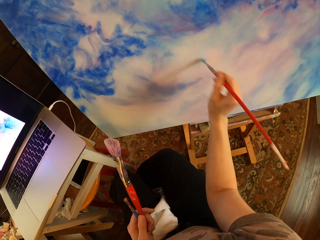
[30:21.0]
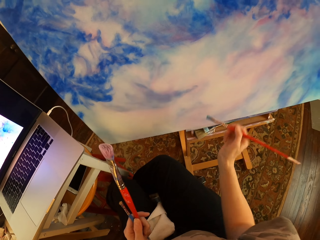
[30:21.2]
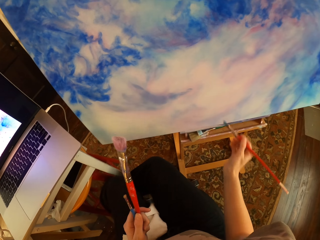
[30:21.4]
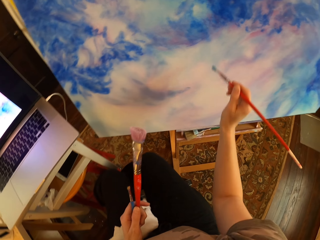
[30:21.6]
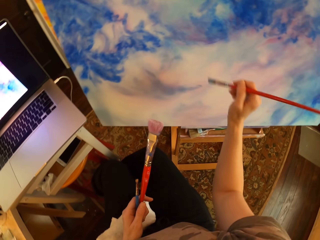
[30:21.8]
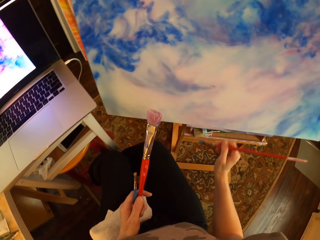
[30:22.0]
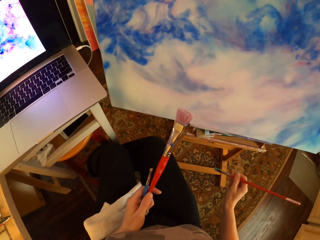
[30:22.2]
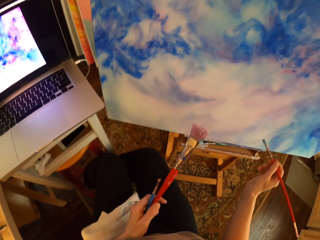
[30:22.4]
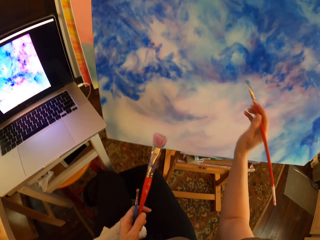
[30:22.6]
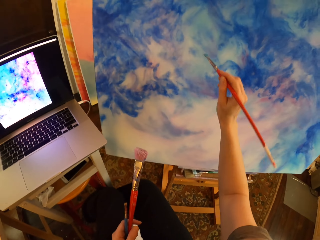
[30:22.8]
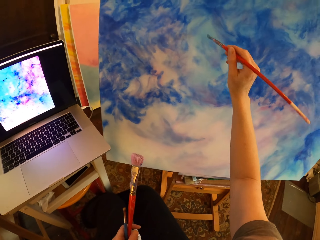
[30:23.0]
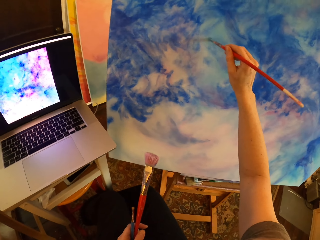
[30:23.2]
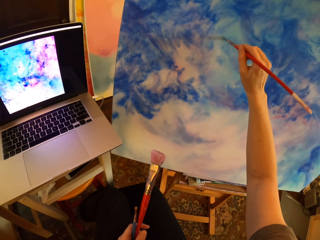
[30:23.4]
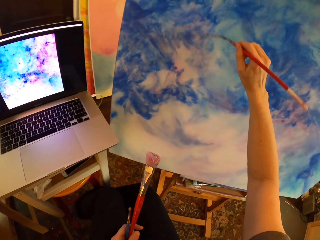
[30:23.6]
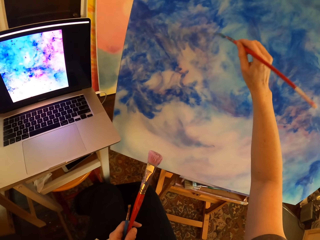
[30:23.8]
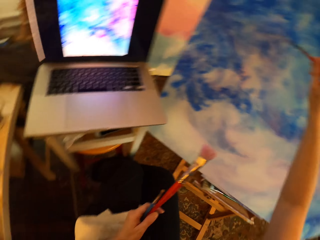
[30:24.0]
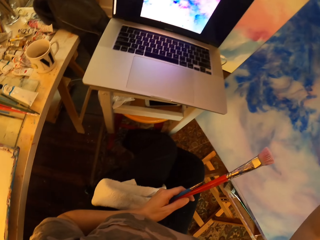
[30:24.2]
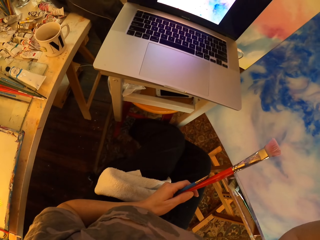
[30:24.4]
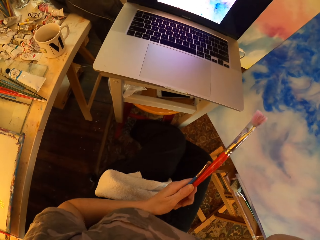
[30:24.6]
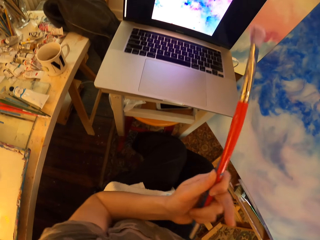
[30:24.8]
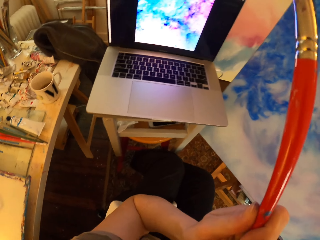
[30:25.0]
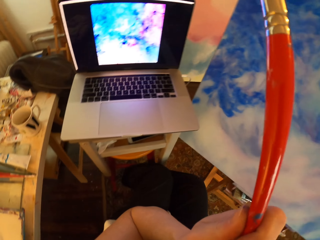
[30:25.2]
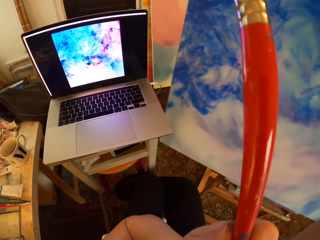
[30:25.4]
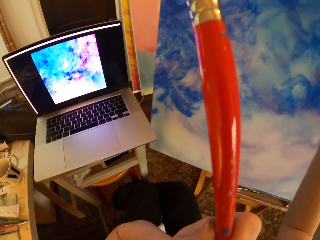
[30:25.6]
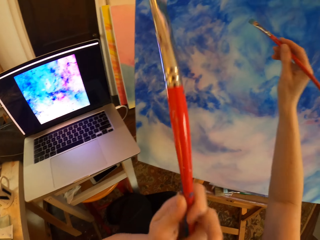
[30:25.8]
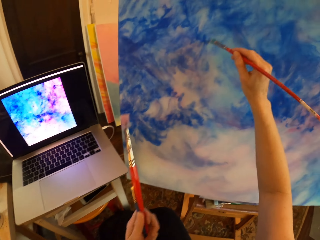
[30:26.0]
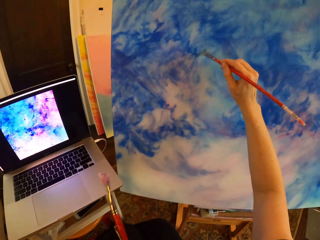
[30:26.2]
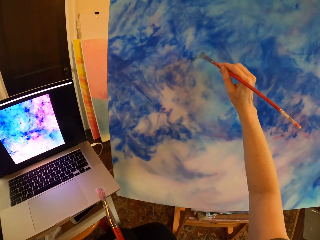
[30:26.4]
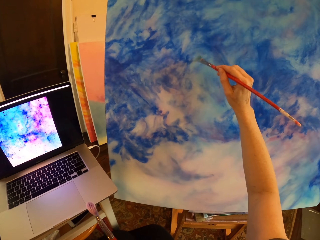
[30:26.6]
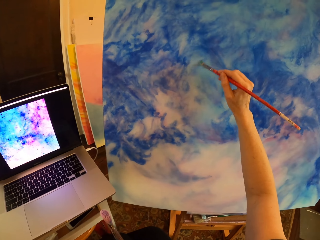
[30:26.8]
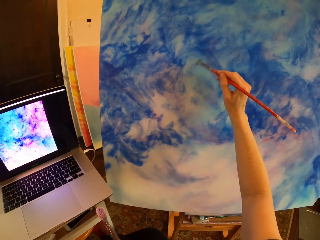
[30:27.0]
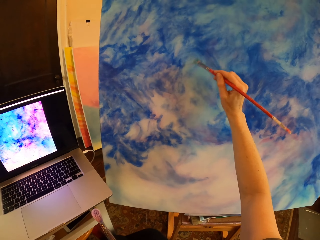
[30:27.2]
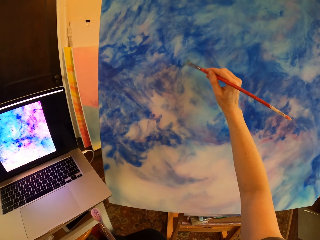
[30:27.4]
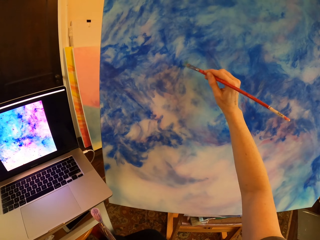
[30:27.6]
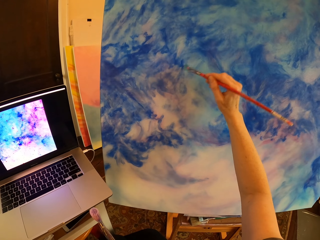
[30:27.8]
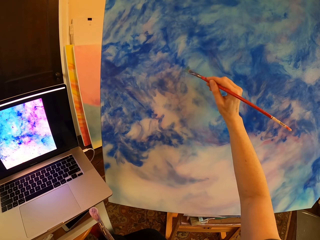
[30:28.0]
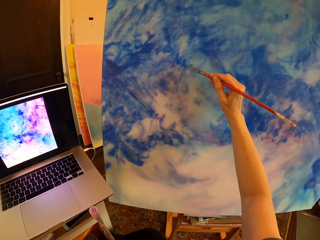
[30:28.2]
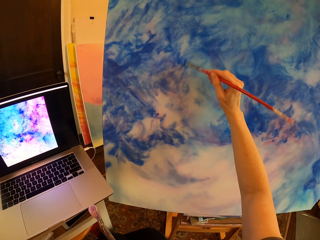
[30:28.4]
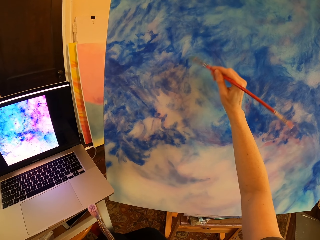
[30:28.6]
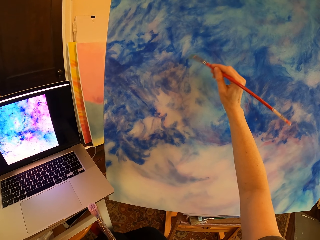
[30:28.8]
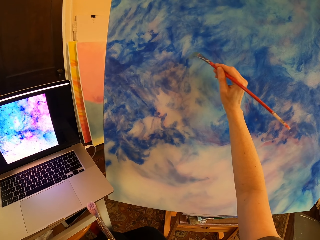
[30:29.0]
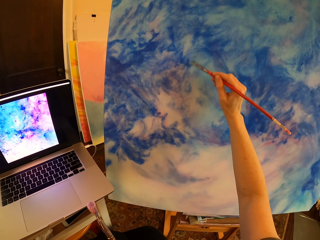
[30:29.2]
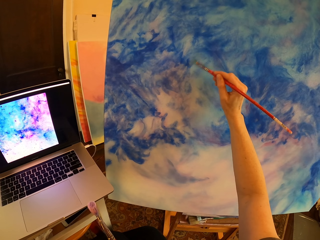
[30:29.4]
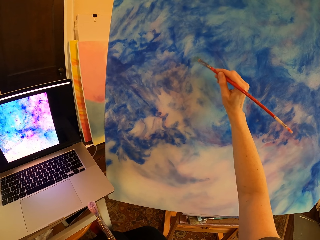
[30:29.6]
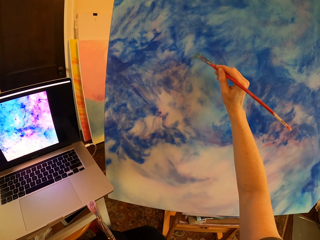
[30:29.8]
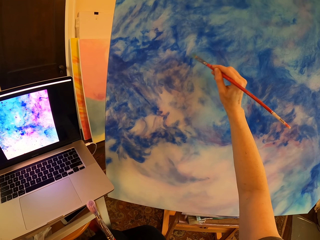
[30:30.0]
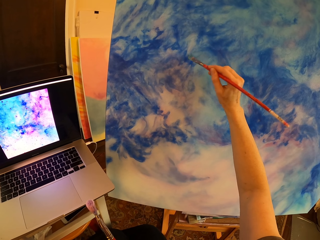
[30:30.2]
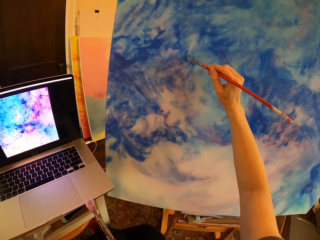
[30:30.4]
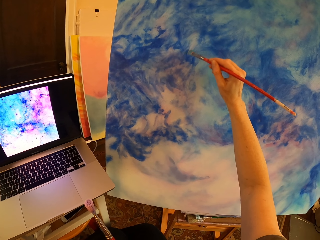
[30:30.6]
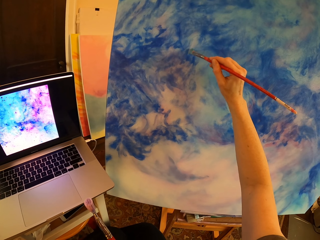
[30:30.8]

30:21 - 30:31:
The camera wearer holds art brushes. They pause. They paint on a canvas with an art brush. They hold the art brushes. They turn to the side. They stare at the laptop. They hold the art brushes. They paint on the canvas with the art brush. They hold the art brushes.

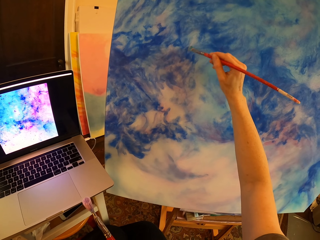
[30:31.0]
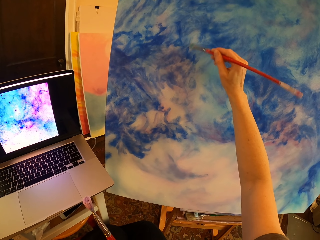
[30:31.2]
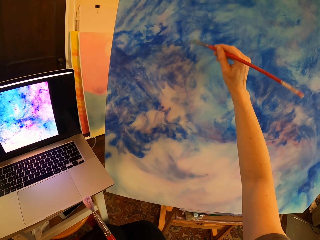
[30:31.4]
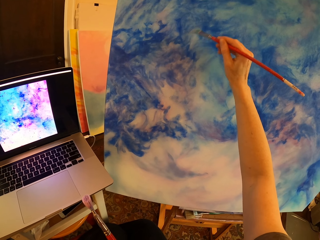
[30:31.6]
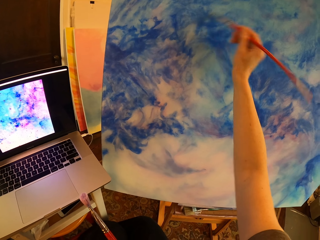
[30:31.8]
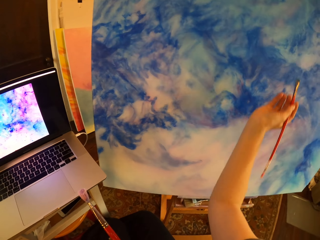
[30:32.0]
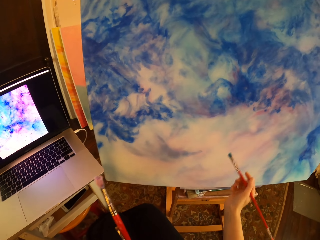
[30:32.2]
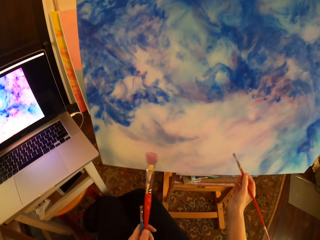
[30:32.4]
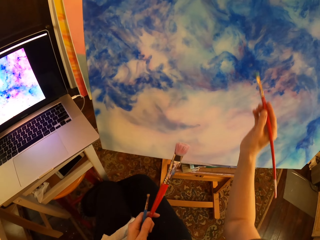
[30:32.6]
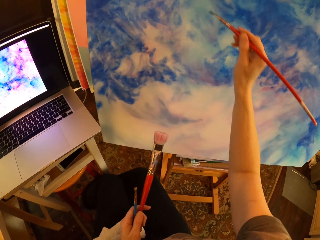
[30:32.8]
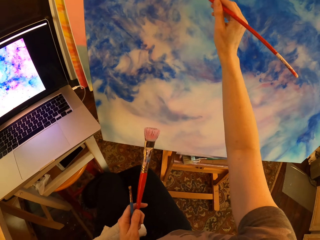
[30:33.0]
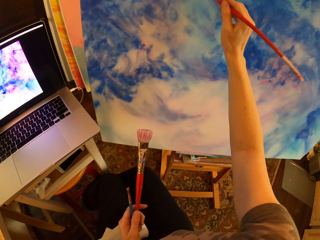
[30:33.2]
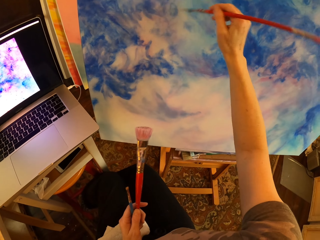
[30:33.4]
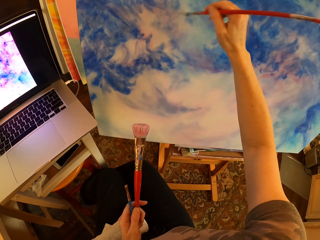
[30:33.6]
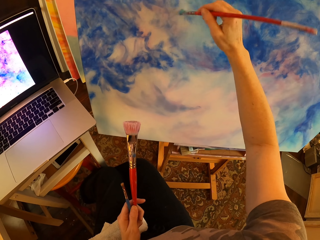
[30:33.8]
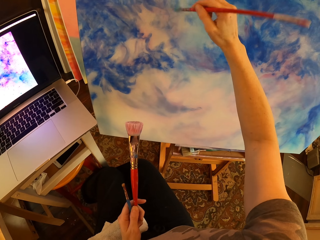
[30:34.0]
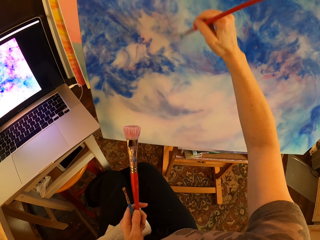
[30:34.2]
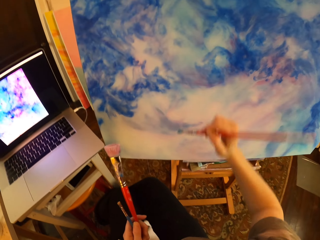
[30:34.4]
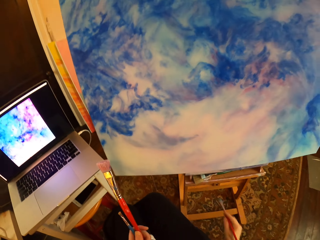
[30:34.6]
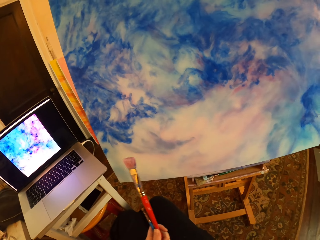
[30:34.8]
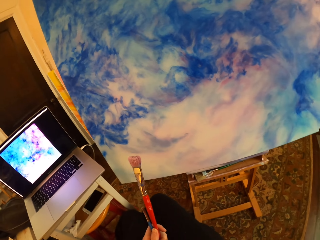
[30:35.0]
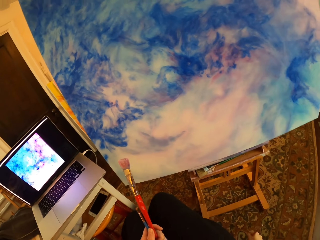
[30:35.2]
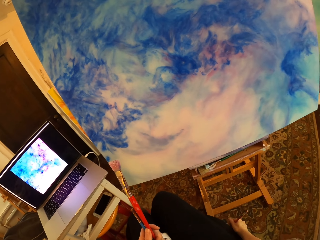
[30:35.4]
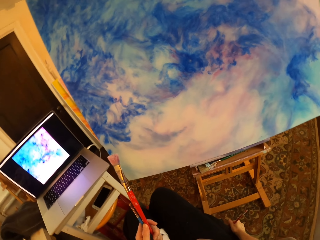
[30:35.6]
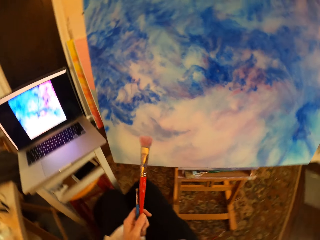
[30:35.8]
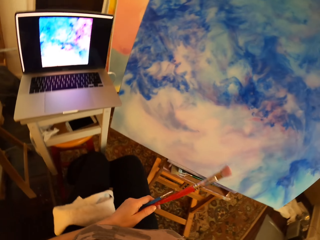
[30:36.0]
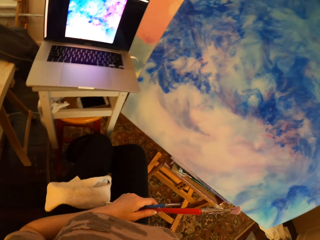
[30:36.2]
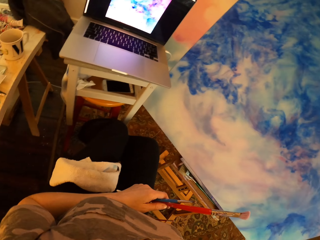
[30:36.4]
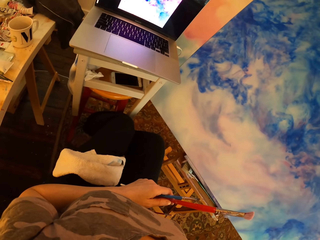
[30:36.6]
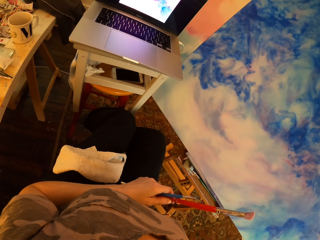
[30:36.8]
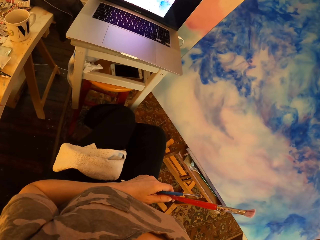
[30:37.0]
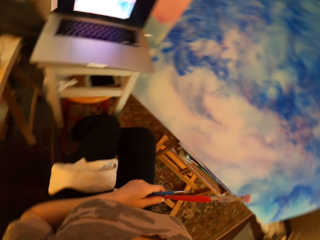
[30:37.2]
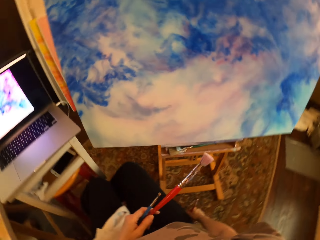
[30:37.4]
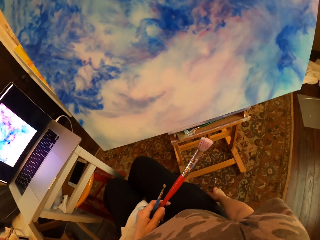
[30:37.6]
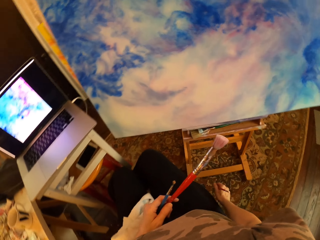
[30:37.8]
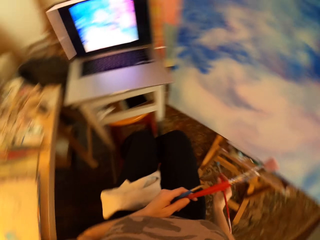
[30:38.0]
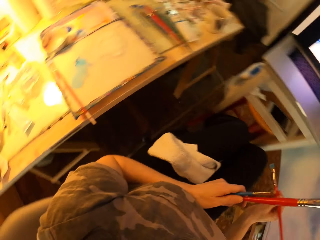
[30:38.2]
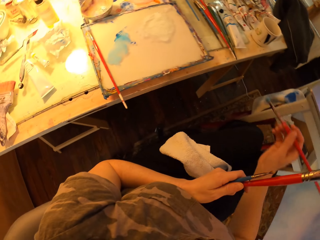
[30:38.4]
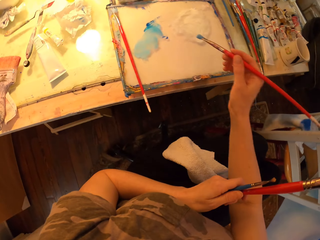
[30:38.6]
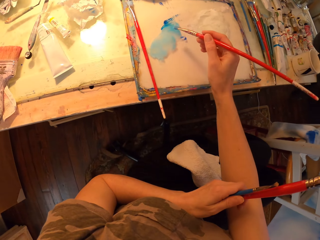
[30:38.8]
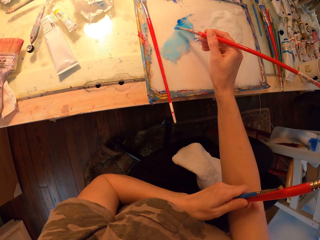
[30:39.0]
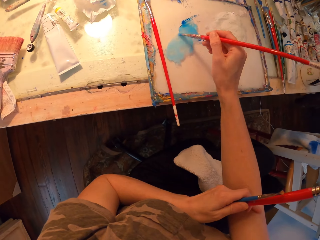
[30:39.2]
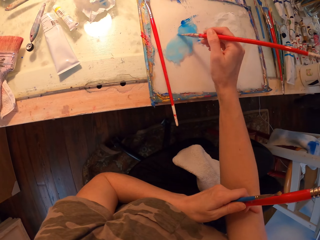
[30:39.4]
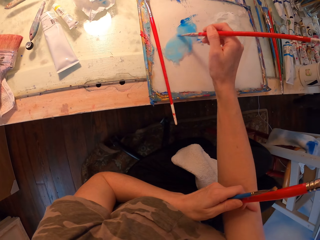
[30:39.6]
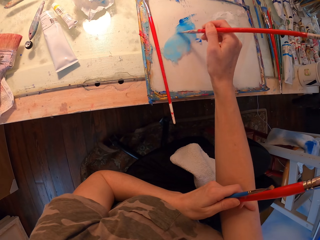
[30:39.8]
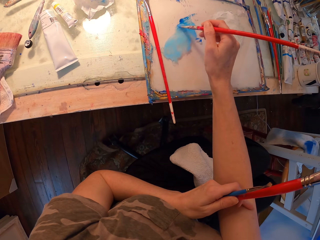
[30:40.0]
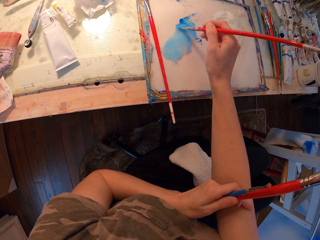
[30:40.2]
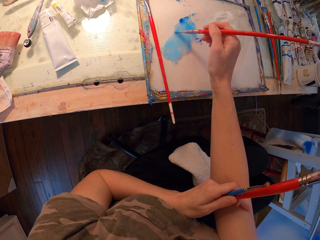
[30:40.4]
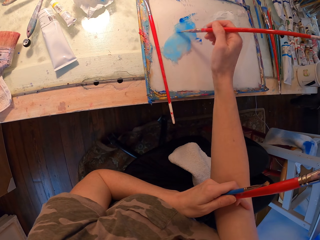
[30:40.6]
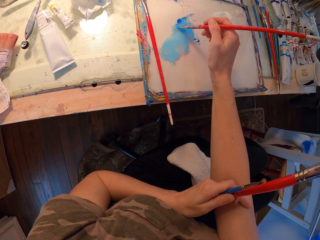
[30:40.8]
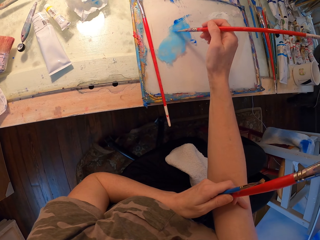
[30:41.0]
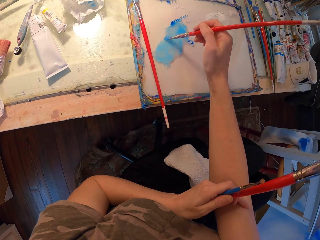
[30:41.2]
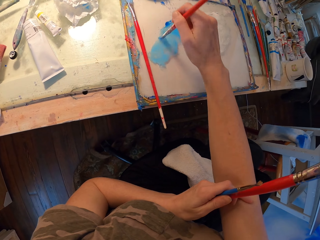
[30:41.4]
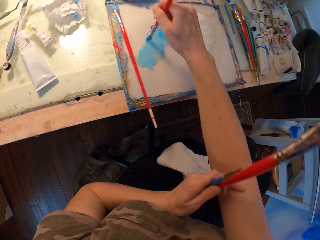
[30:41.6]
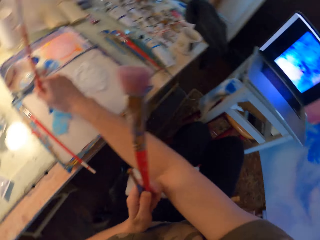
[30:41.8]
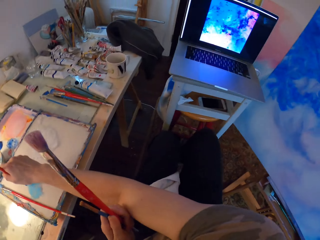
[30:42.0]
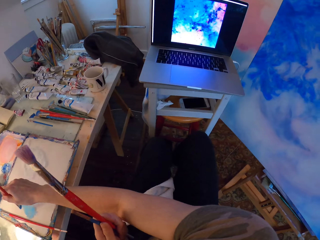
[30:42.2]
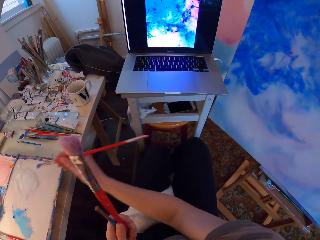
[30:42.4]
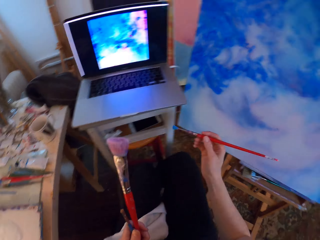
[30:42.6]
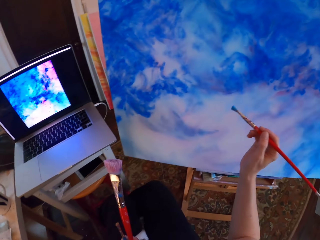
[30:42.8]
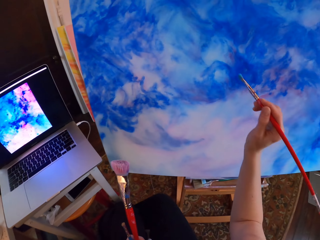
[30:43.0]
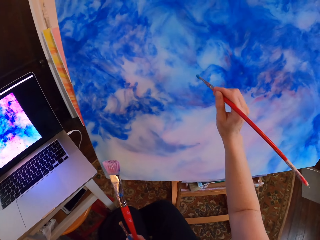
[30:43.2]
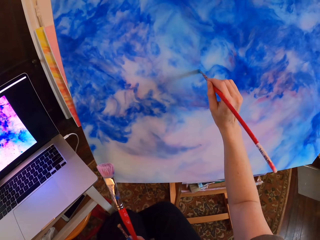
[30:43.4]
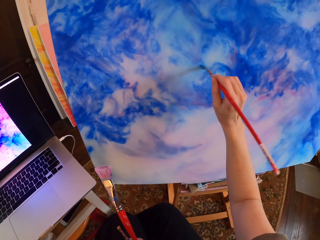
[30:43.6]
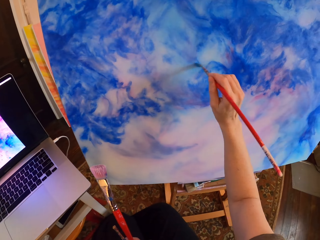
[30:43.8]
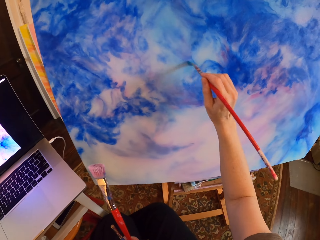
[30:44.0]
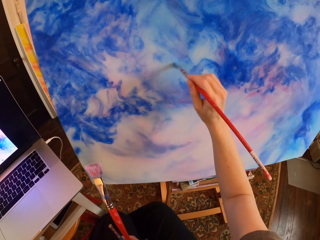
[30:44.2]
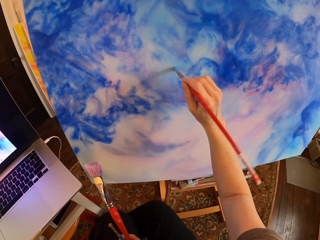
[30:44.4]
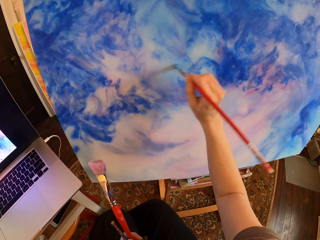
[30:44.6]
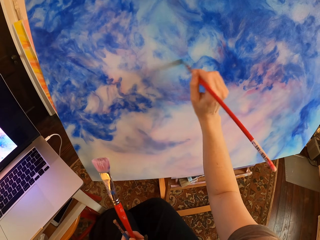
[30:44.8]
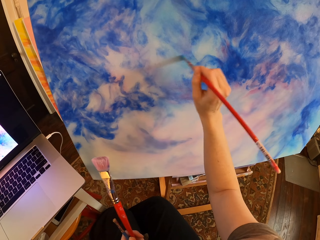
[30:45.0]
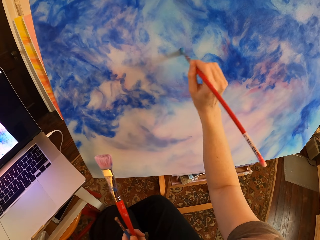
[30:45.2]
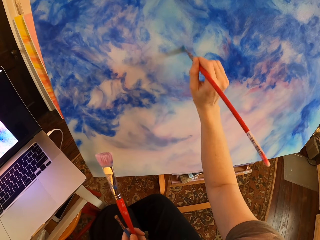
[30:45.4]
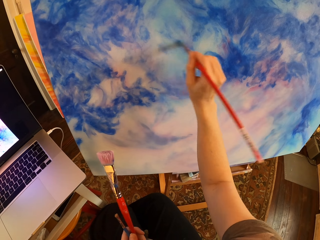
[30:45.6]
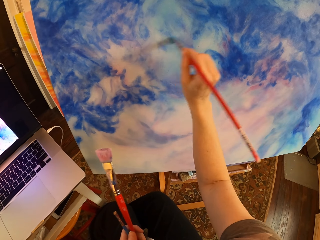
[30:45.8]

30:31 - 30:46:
The camera wearer pauses. They hold art brushes. They paint on a canvas with an art brush. They hold the art brushes. They pause. They hold the art brushes. They turn to the side. They compare the painting to the picture on the laptop. They hold the art brushes. They hold the art brushes again. They rub the art brush in paint. They dip the paint brush in the paint. They turn to the side. They hold the art brushes. They paint on the canvas with an art brush.
